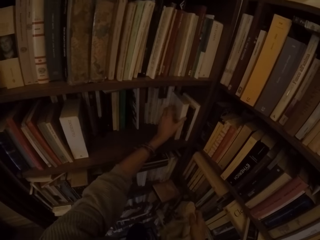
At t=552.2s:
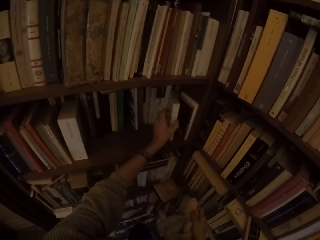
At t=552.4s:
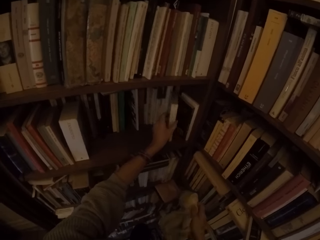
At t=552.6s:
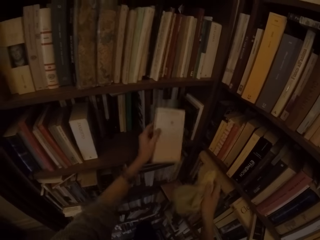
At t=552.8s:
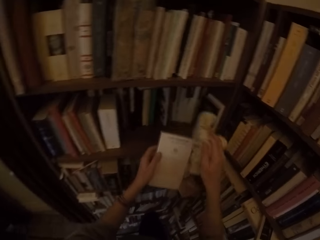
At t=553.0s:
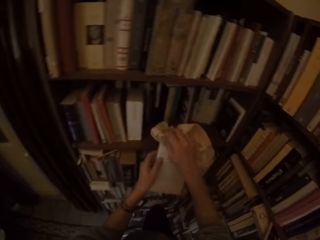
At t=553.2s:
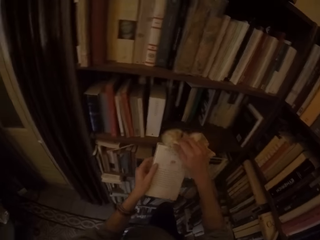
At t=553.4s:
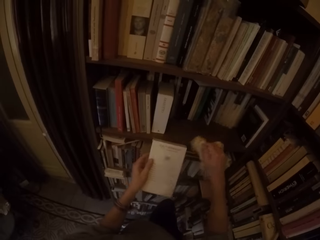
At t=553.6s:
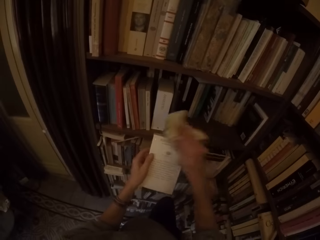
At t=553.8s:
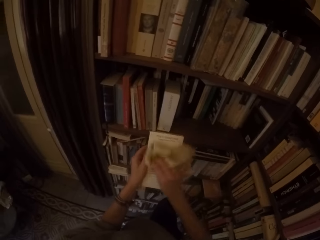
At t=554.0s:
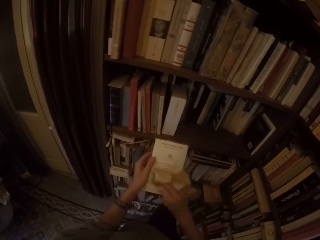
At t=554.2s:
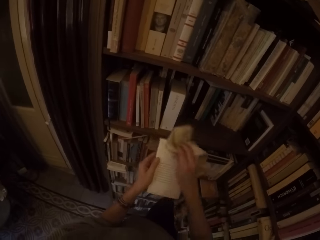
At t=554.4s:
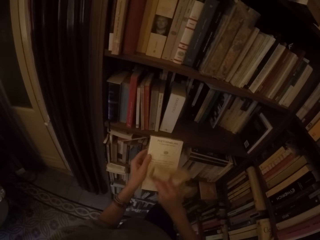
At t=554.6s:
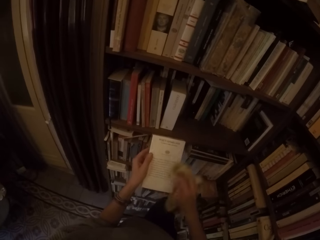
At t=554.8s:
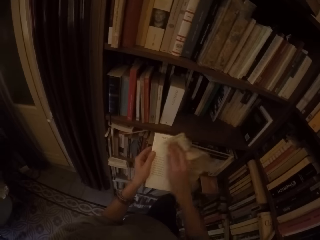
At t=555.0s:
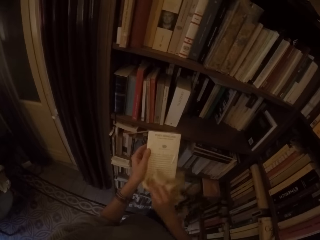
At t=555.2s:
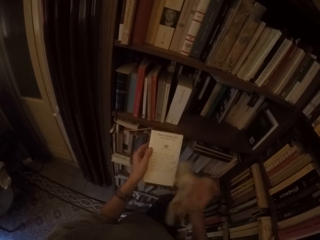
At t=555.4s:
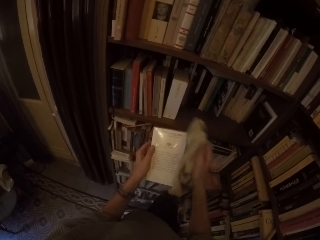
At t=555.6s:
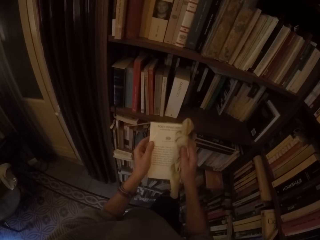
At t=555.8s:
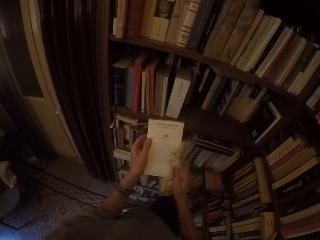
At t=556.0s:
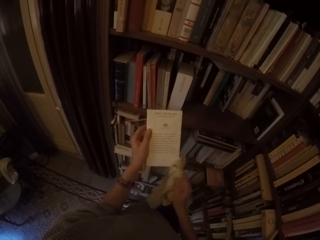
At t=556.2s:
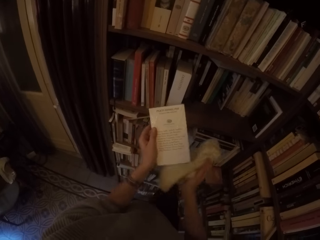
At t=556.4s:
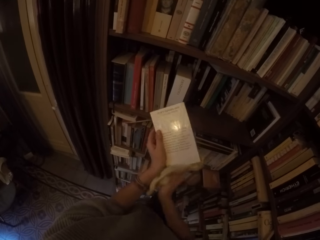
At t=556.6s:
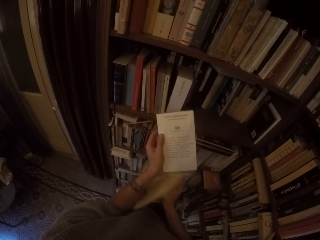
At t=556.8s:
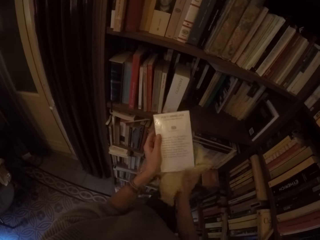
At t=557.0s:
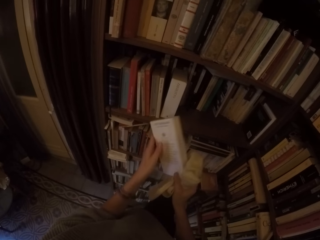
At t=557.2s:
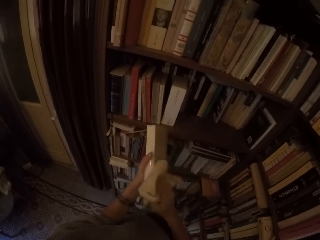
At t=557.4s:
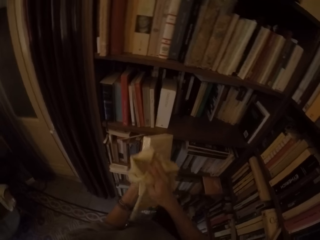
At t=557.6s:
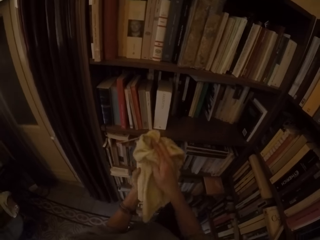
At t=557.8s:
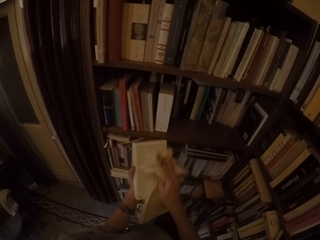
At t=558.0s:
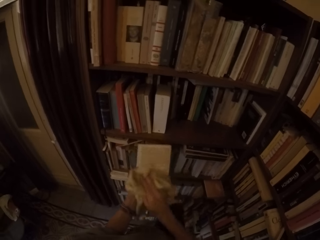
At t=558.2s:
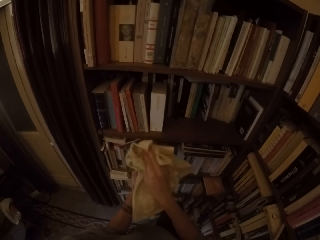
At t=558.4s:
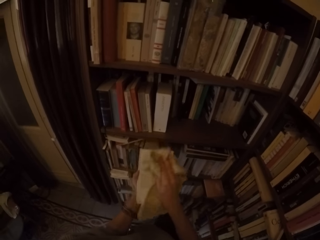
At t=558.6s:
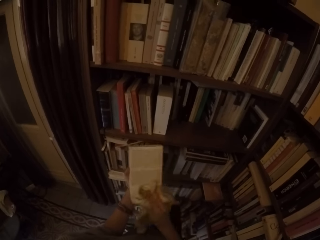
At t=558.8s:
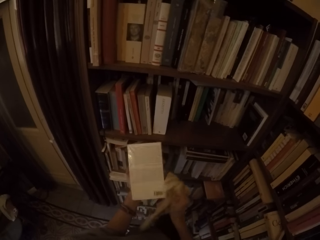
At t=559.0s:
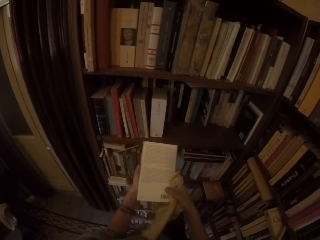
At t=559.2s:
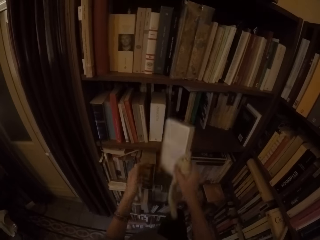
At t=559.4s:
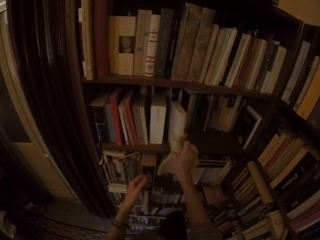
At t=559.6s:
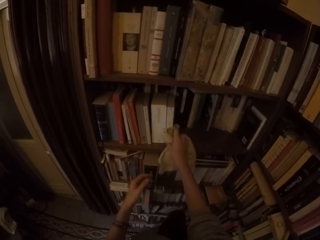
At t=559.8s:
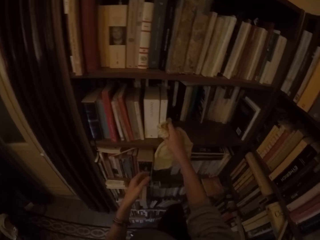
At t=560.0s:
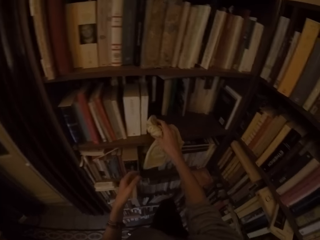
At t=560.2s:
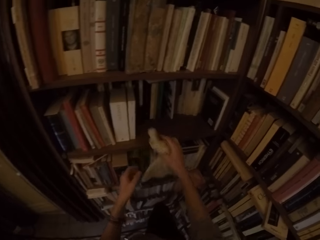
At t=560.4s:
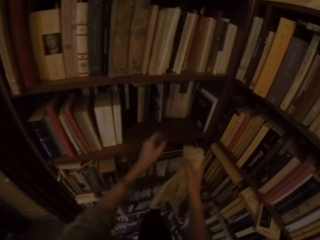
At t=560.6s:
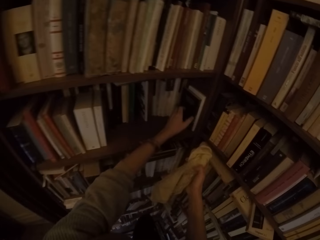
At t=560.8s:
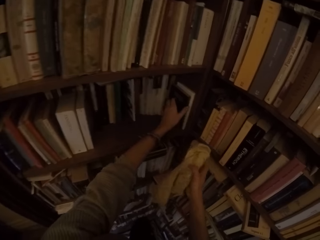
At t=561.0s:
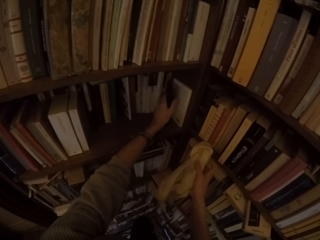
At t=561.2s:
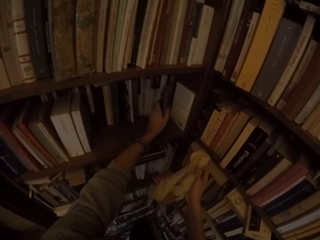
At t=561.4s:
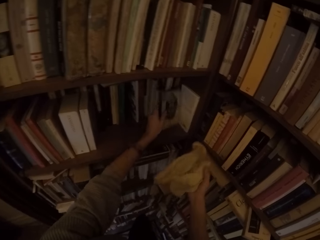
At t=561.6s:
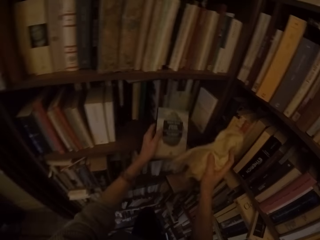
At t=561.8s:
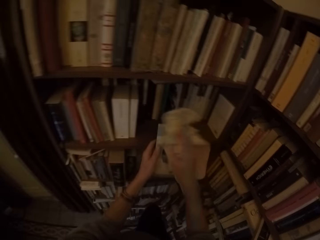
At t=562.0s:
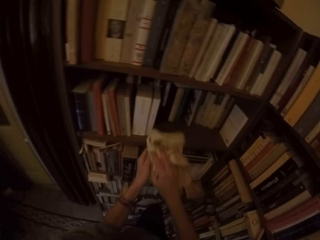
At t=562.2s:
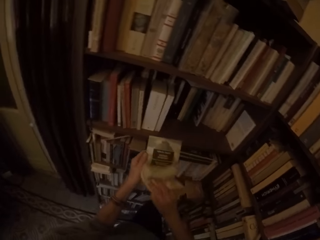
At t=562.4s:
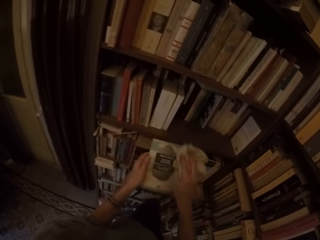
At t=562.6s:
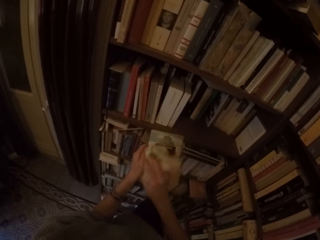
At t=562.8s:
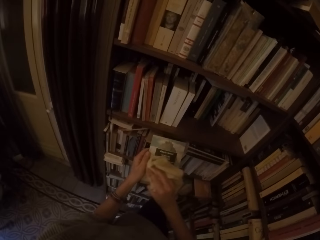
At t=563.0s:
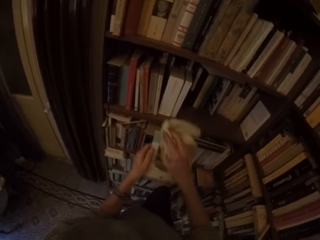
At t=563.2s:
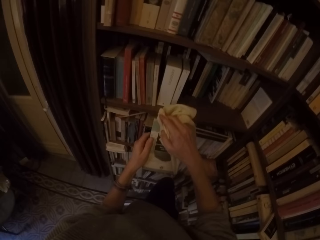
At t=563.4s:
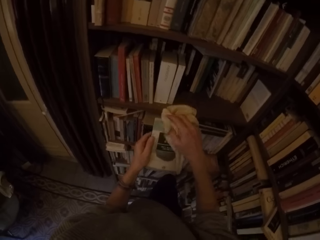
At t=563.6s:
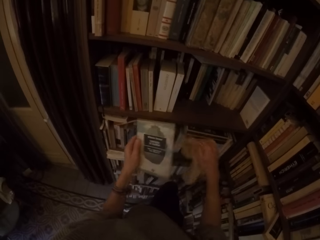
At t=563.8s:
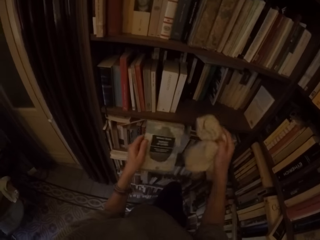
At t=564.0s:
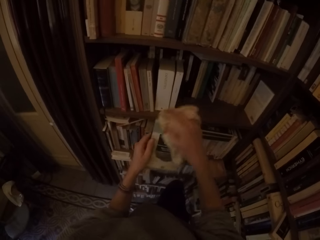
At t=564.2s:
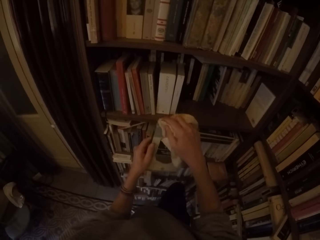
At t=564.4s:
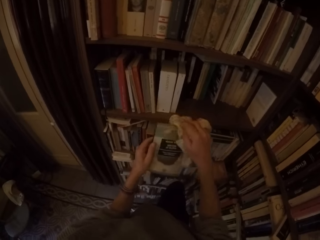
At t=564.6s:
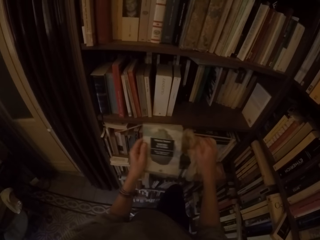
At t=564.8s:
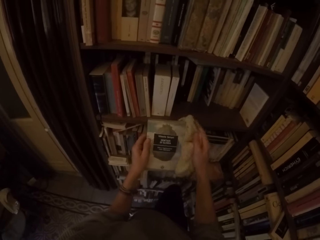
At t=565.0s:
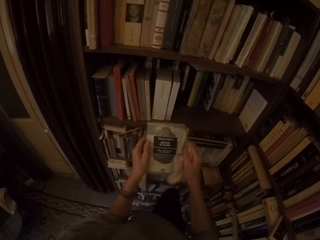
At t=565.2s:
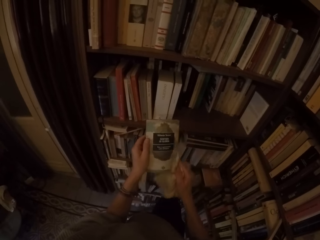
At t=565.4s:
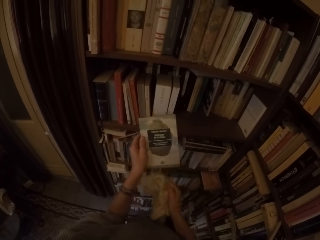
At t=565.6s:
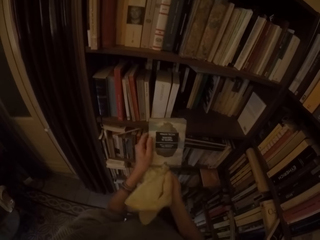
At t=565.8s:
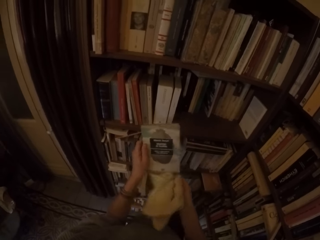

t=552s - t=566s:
The camera wearer picks another book from the shelf with his left hand. They wipe the book with the towel in his right hand. They turn the book around with both hands. They clean the book shelf with the rag with her right hand. They put the book in the book shelf with her right hand. They pick a book from the book shelf with her left hand. They clean the book with the rag with her right hand.

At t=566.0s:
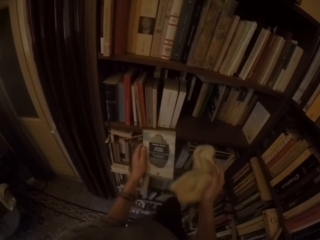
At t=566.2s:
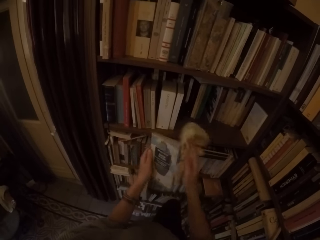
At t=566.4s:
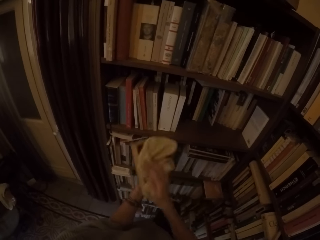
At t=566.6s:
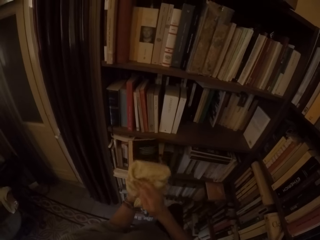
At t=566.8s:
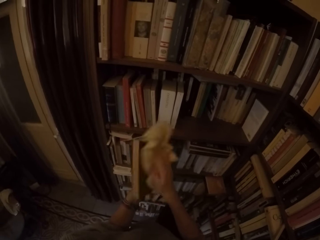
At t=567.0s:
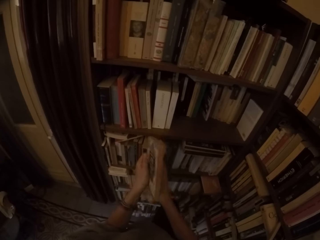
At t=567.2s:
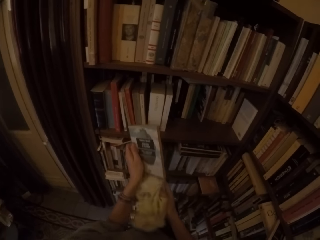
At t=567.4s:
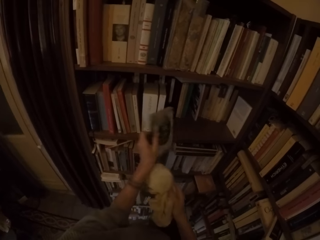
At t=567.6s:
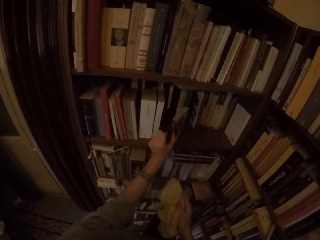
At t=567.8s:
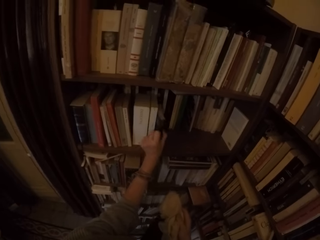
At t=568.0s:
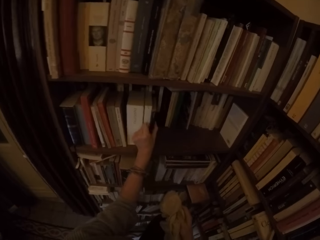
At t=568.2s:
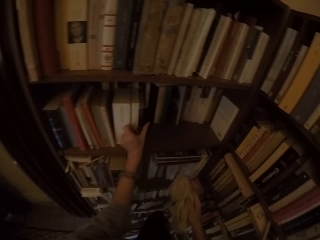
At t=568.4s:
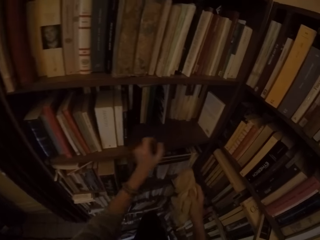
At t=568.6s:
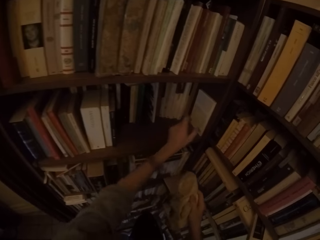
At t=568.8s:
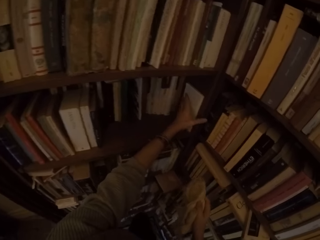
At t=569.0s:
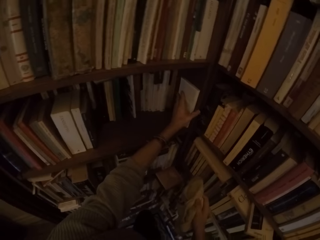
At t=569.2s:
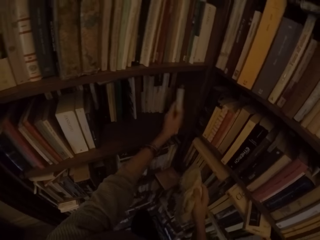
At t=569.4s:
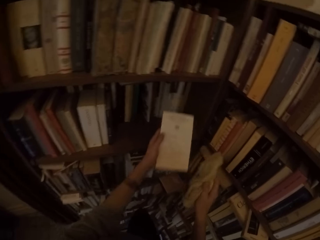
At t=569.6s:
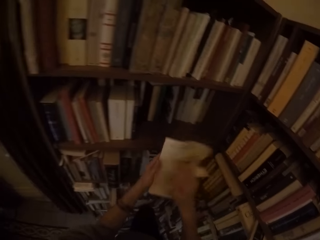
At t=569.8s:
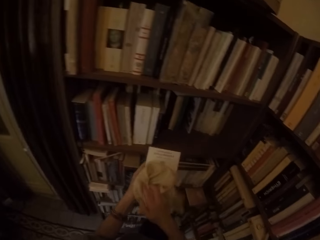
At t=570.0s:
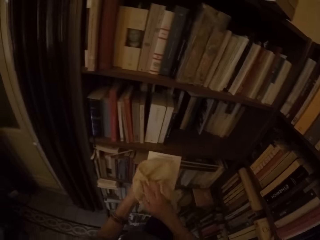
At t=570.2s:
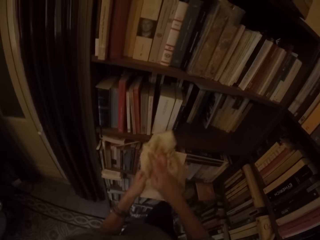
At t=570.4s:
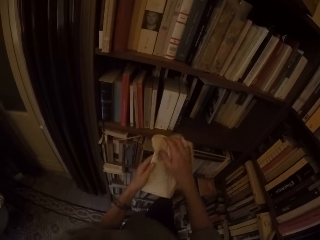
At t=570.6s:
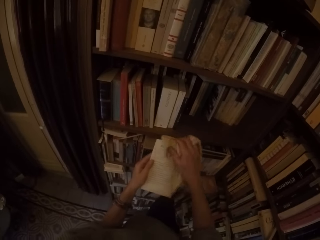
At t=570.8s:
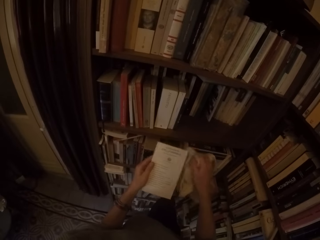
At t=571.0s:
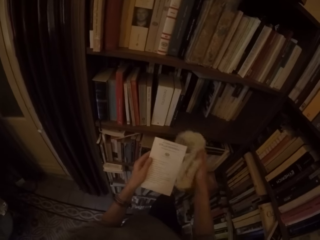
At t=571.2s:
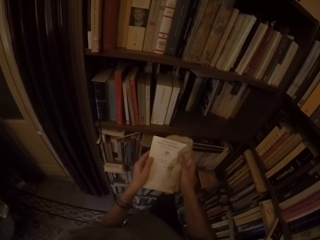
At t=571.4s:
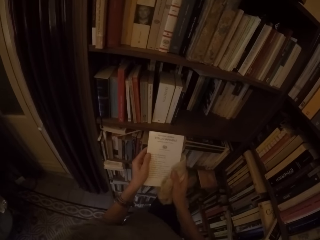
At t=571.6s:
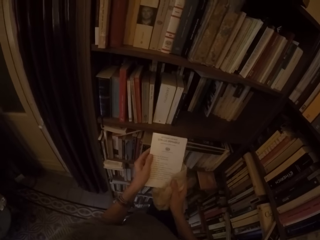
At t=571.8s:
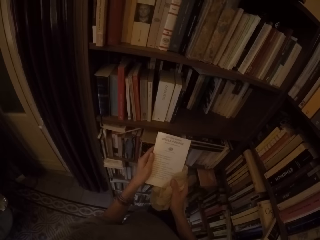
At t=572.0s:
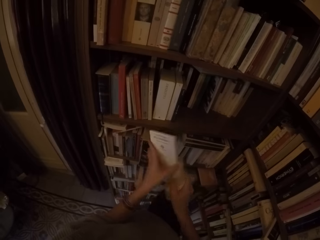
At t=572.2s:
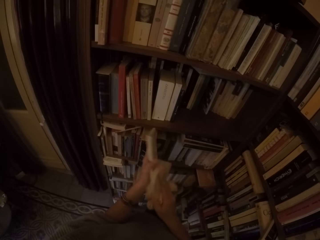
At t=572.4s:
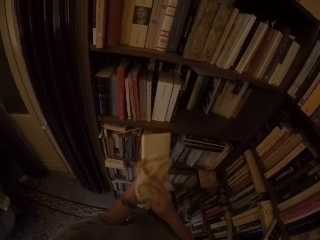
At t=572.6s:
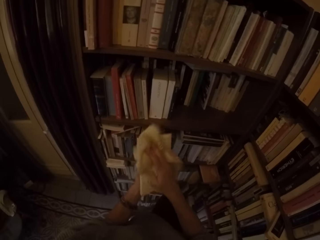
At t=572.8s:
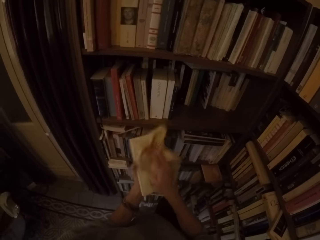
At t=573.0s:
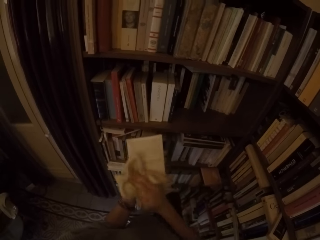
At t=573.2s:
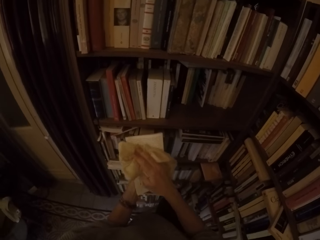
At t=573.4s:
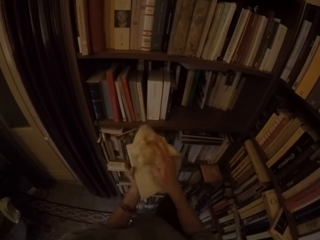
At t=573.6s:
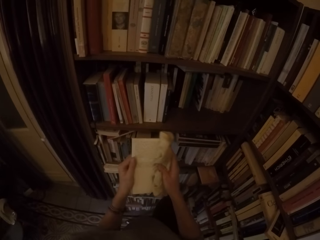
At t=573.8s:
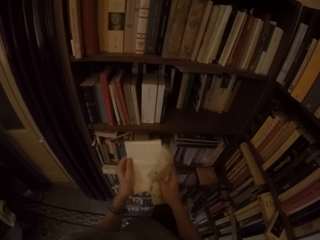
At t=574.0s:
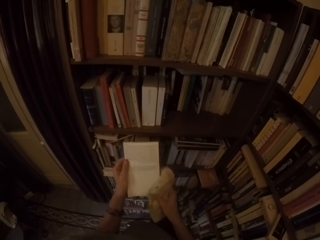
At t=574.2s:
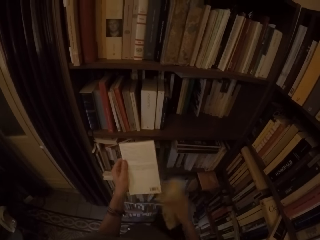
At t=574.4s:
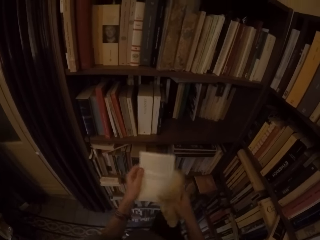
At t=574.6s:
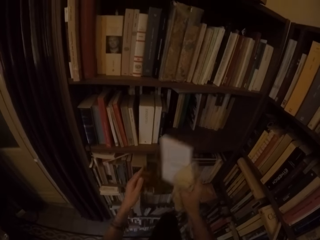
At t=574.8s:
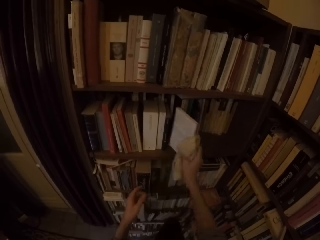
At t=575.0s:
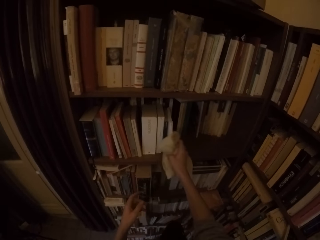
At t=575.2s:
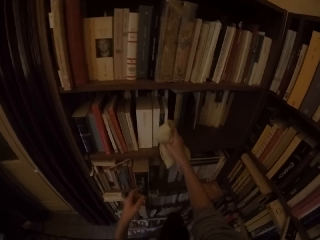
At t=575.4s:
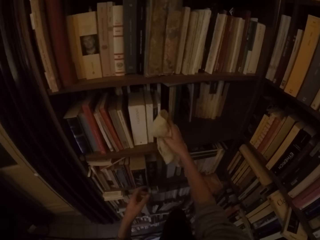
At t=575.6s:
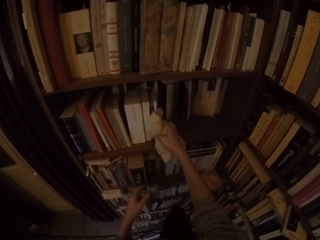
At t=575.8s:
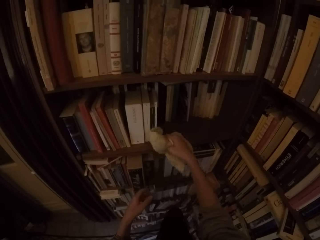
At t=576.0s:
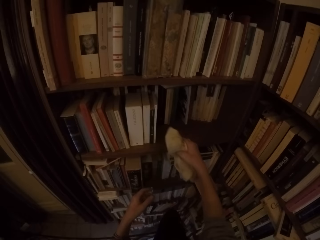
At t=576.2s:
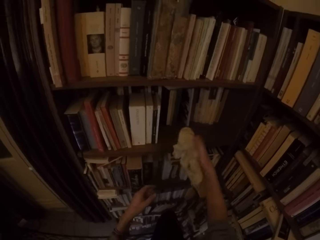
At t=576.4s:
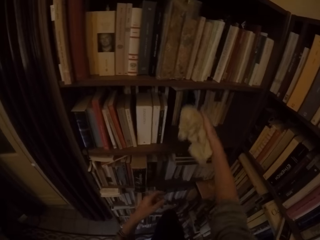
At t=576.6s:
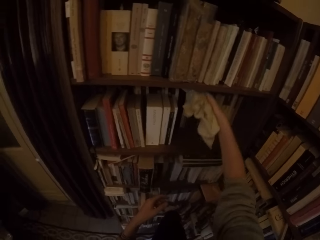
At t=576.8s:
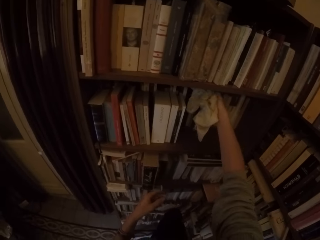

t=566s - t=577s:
The camera wearer puts the book in the book shelf with her left hand. She picks a book from the book shelf with her left hand. She cleans the book with the rag with her right hand. She turns the book around with both hands. She cleans the book with the rag with her right hand. She puts the book in the book shelf with her right hand.
